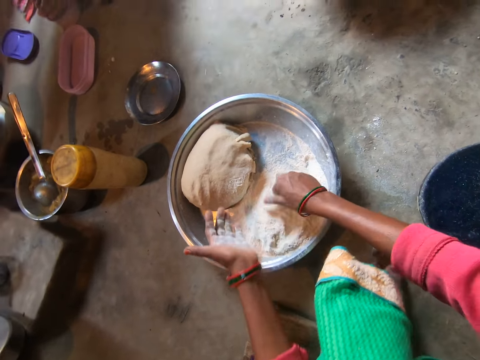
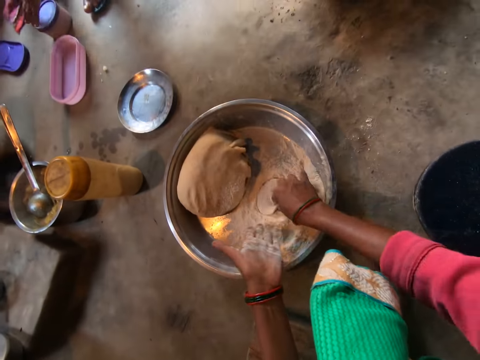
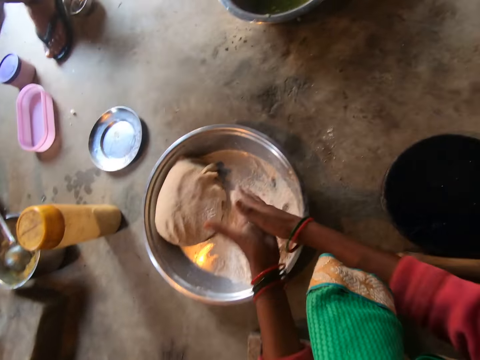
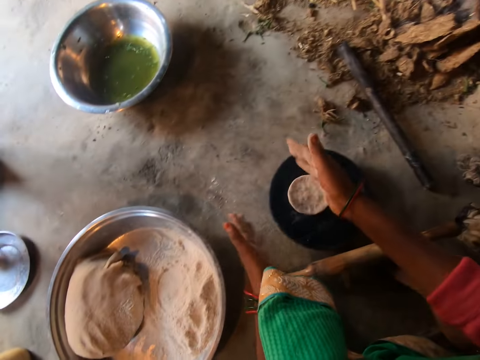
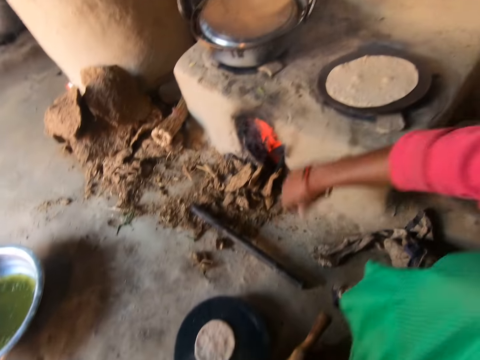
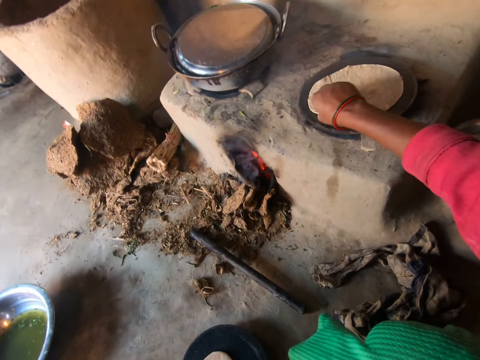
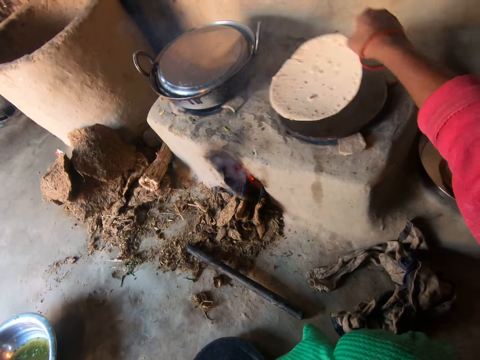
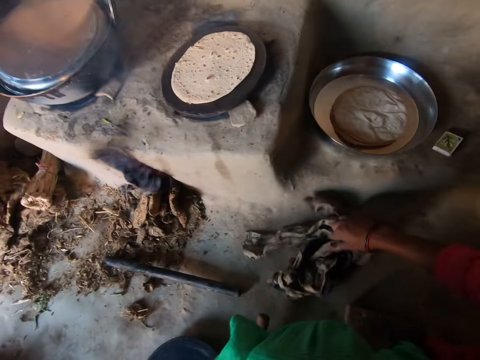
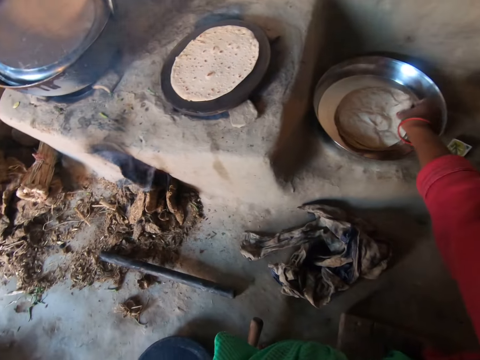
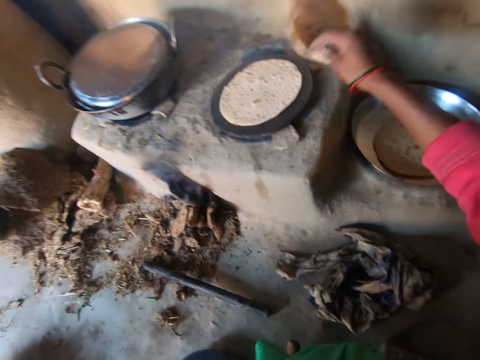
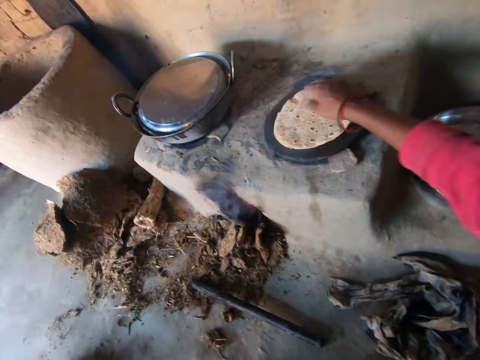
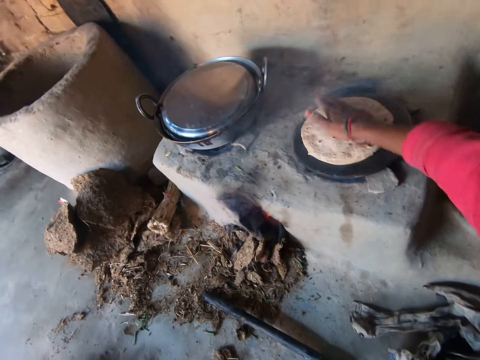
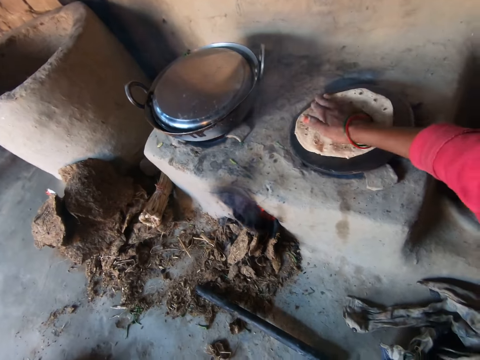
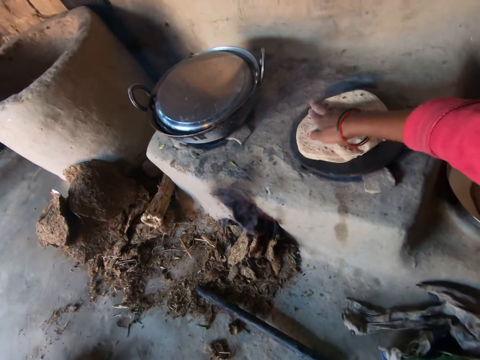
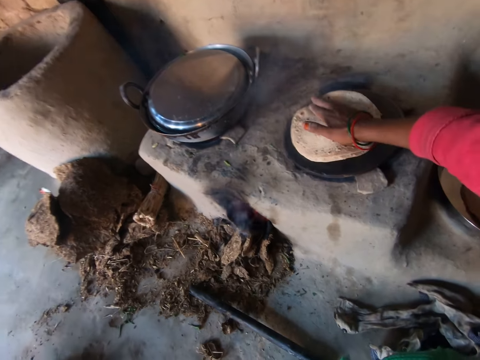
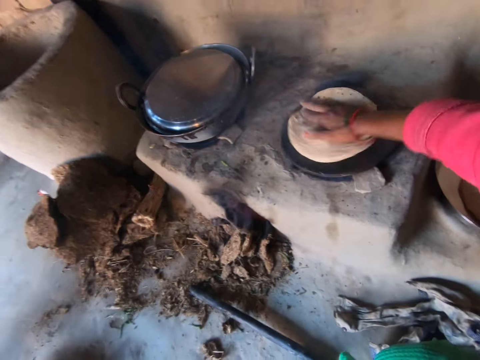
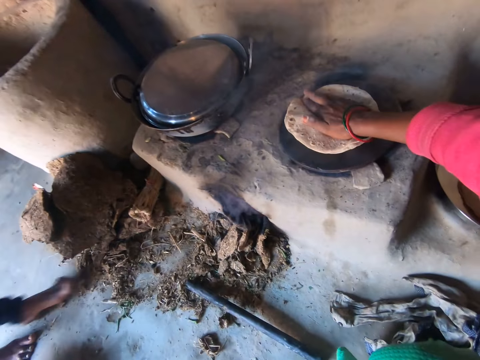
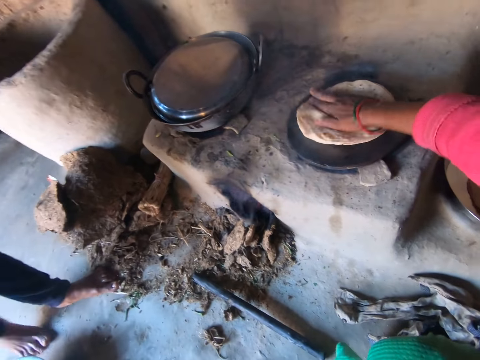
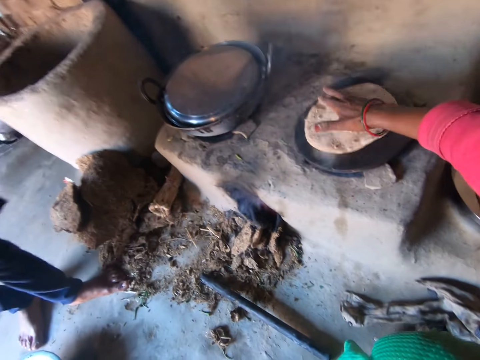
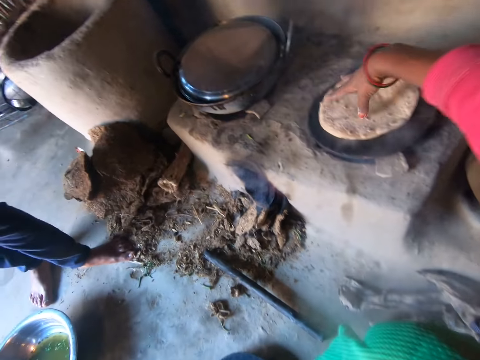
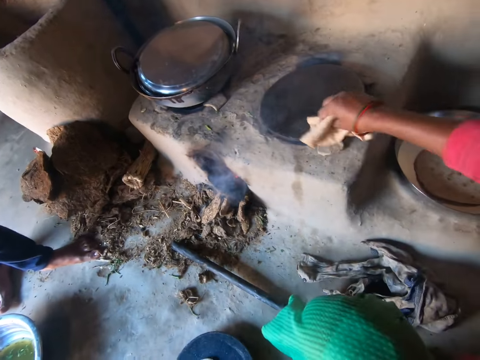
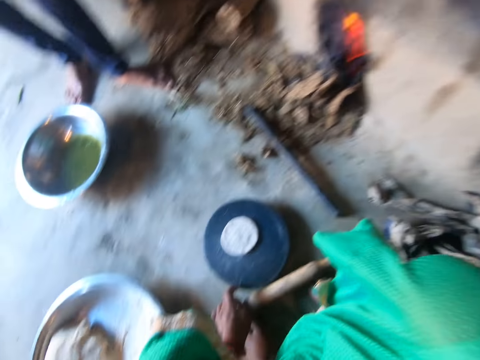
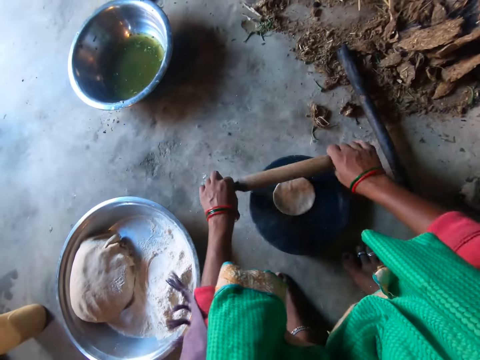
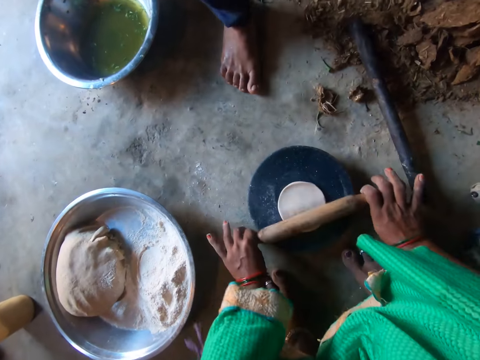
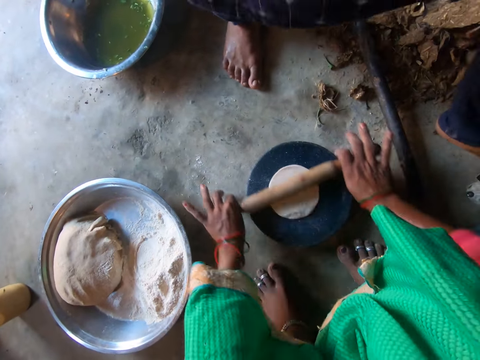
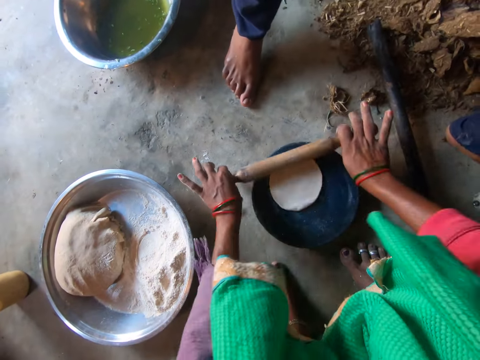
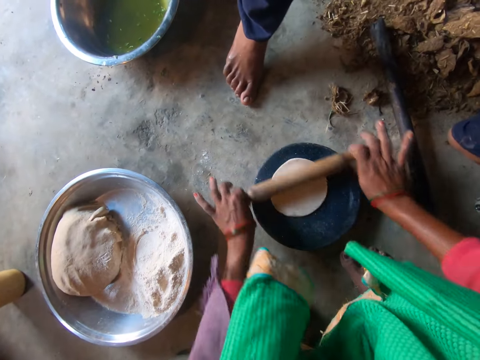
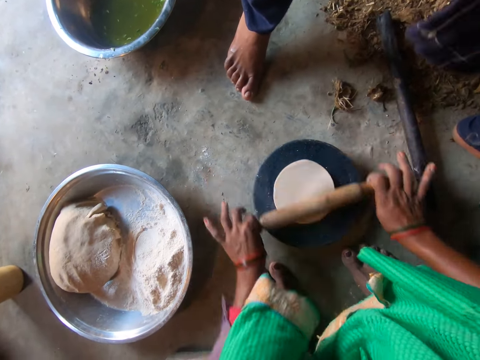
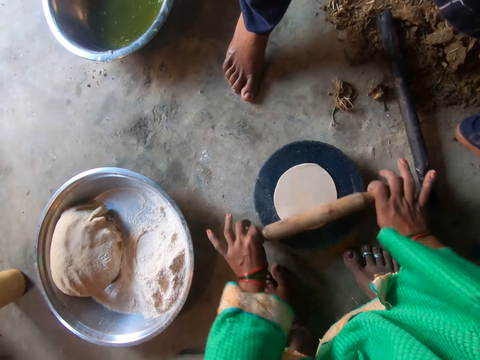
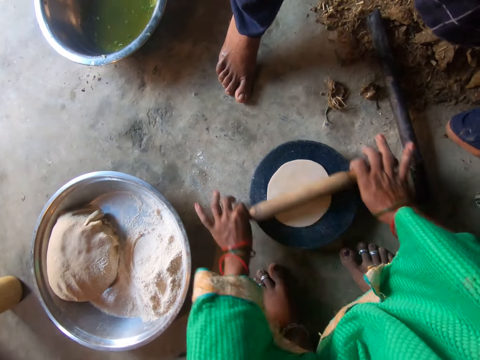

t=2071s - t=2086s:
The camera wearer dips the dough in the flour. She flattens the dough with her hands. She drops the dough in her hand on the board on the floor. She flips the dough on the frying-pan on the stove with her right hand. She cleans her right hand with the napkin on the floor. She touches the rag with the hand. She takes a pancake from the tray on the floor with her right hand. She places the pancake in her right hand on the dough on the frying-pan on the stove. She cooks chapatti. She adjusts the pancake on the frying-pan with her right hand. She takes the pancake from the frying-pan on the stove with her right hand. She drops the pancake in her right hand on the tray on the floor. She takes the rolling-pin from the floor with her left hand. She holds the rolling-pin with both hands. She flattens the dough on the board on the floor with the rolling-pin in her hands.

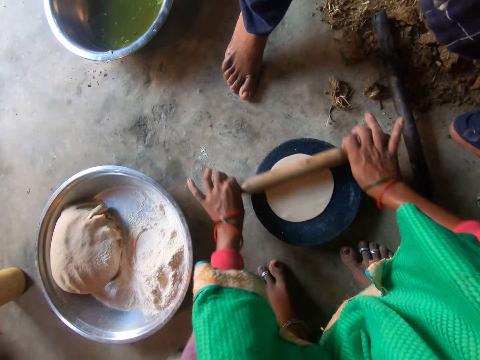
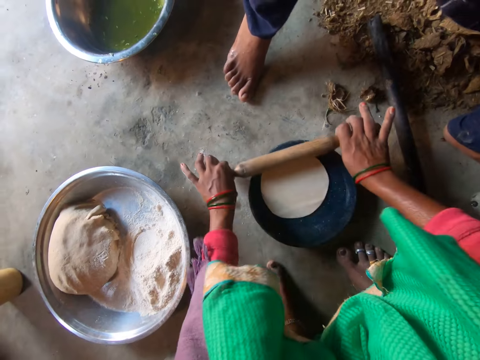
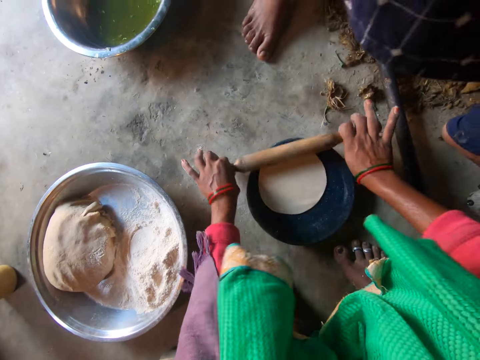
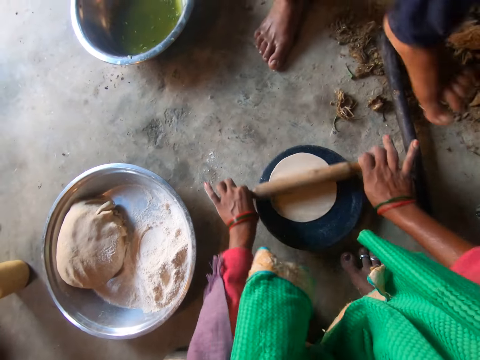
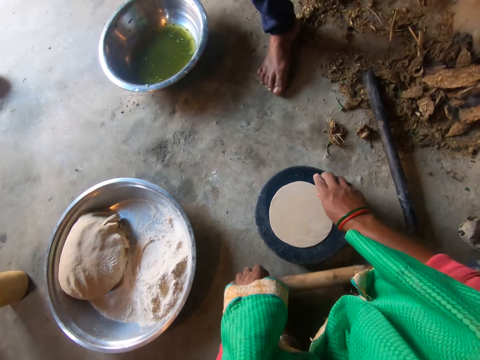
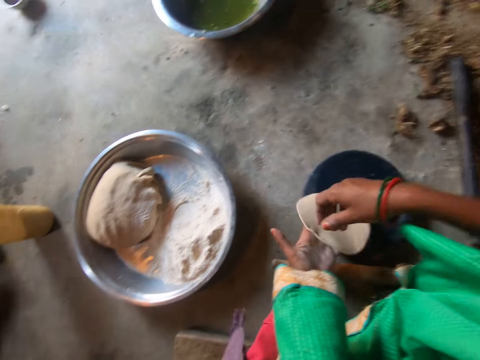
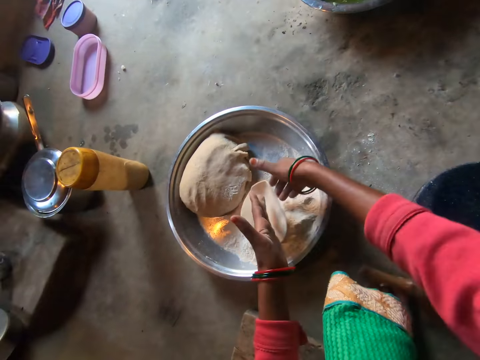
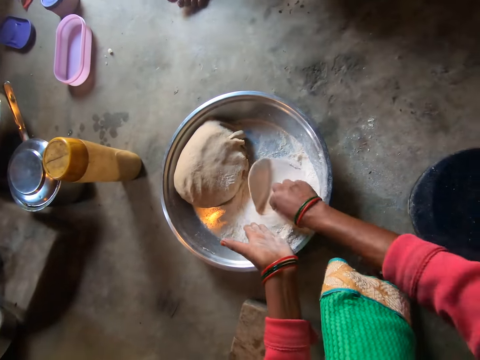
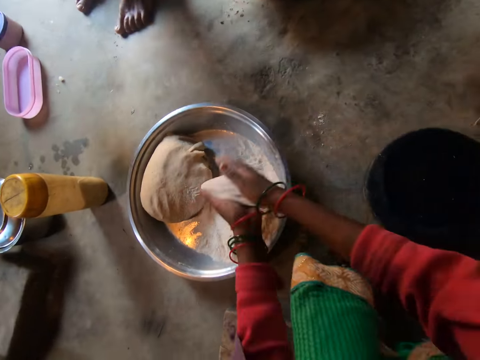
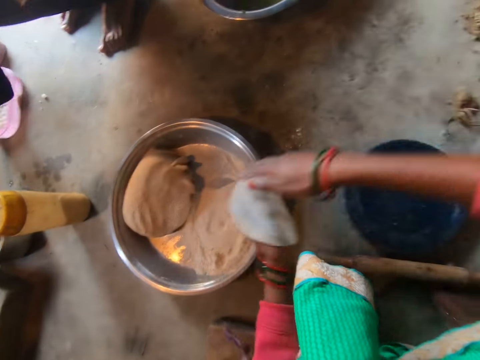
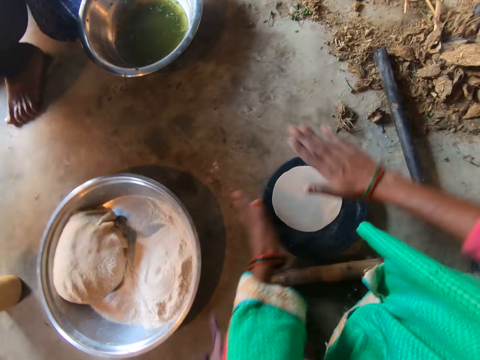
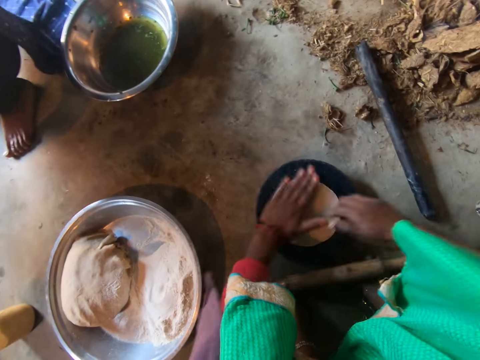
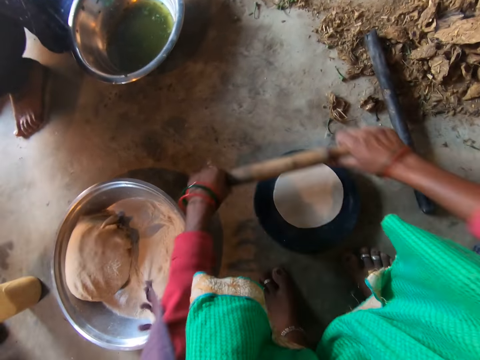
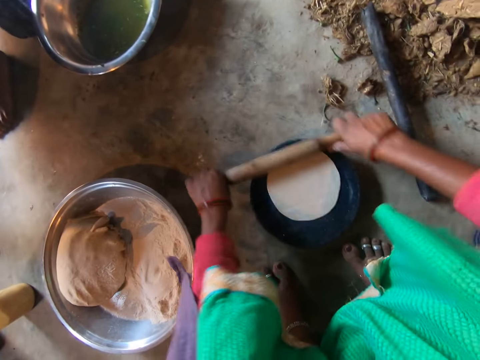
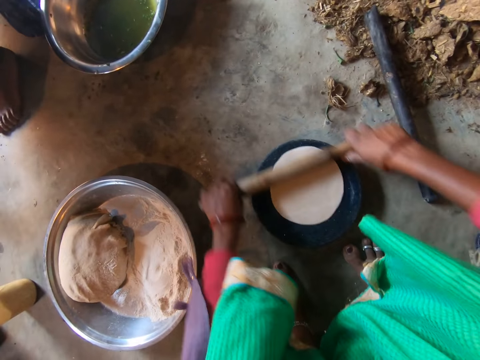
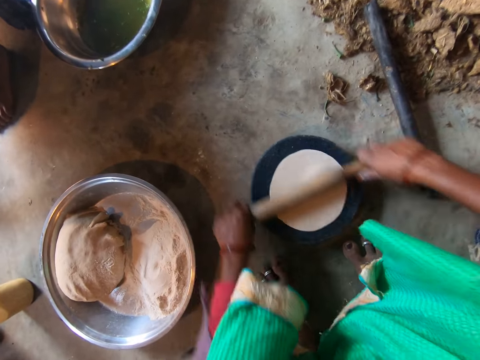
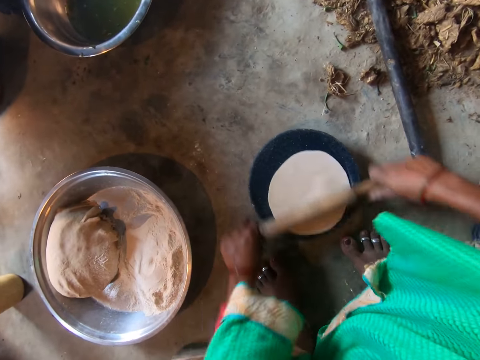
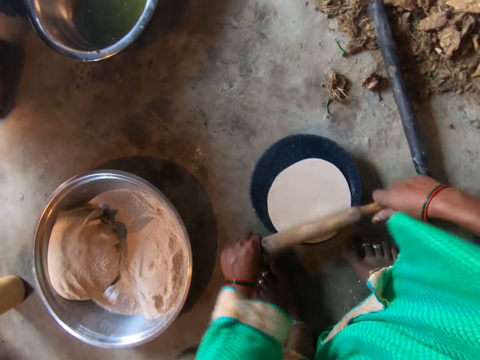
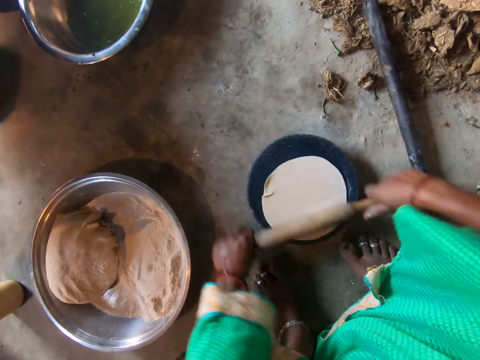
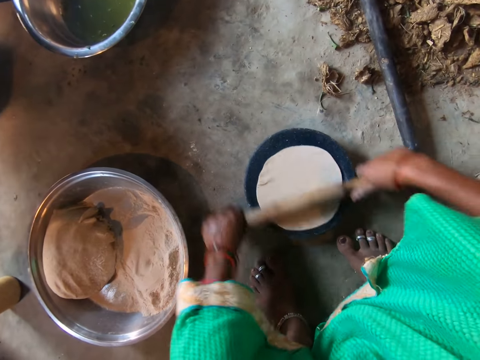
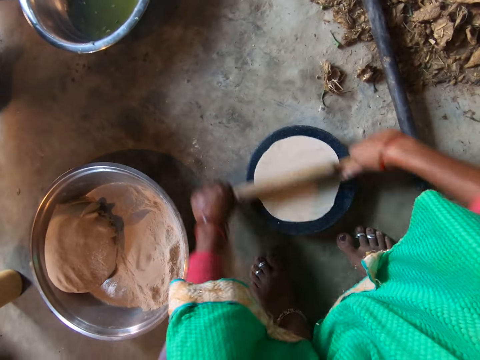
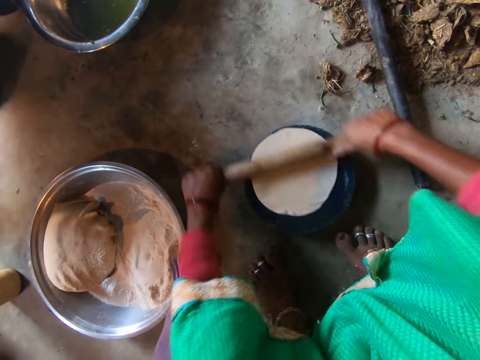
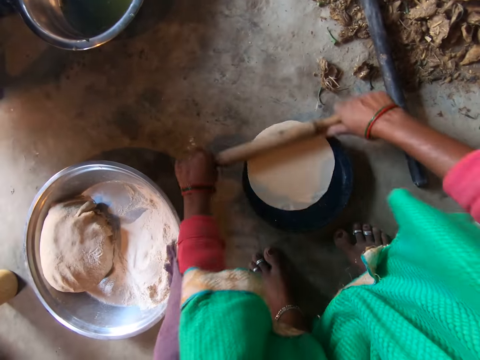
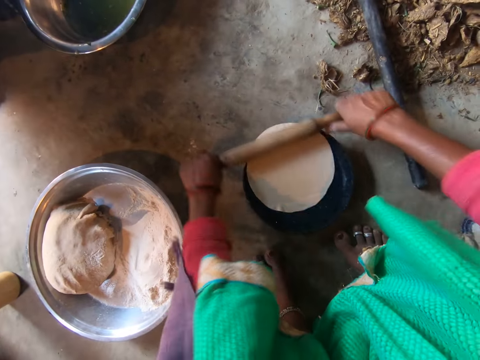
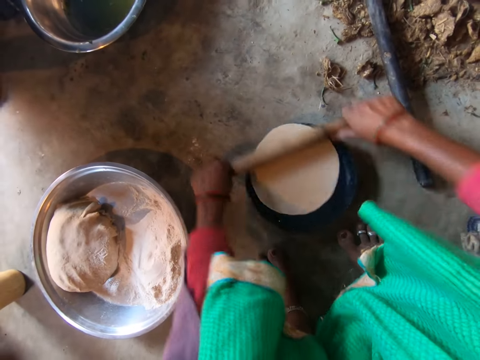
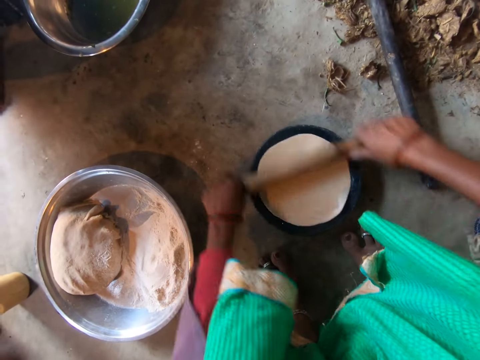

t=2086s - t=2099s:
The camera wearer takes the dough from the board on the floor with her right hand. She places the dough in her right hand on her left hand. She drops the dough in her left hand on the flour on the tray on the floor. She takes the dough from the flour on the tray on the floor with her right hand. She flattens the dough with her hands. A woman drops a pancake in her right hand into the plate on the floor. The camera wearer drops the dough in her left hand on the board on the floor. She slaps the dough on the board on the floor with her right hand. She slaps the dough on the board on the floor with her left hand. She takes the rolling-pin from the floor with her right hand. She holds the rolling-pin with both hands. She flattens the dough on the board on the floor with the rolling-pin in her hands. The woman converses with the camera wearer.
